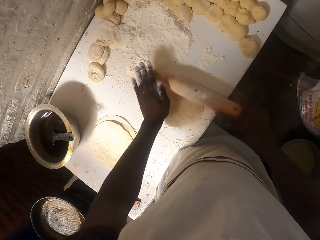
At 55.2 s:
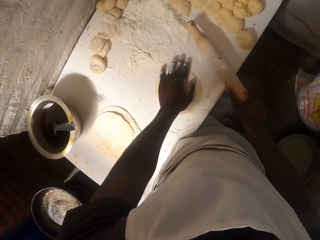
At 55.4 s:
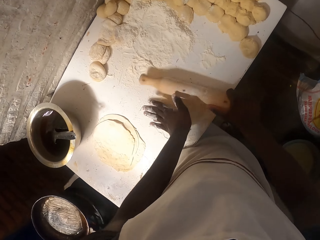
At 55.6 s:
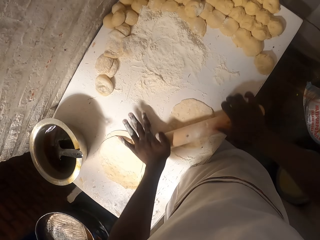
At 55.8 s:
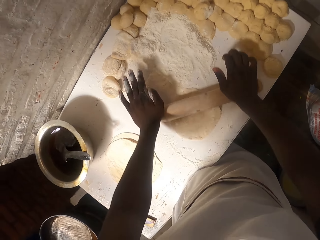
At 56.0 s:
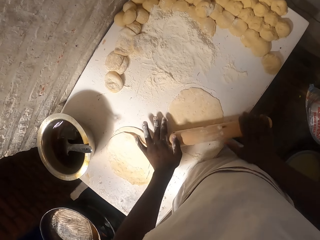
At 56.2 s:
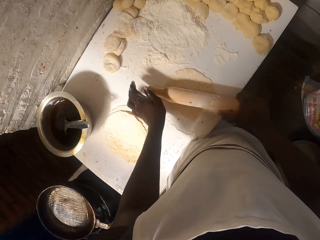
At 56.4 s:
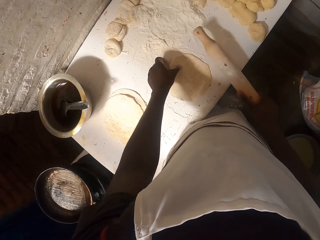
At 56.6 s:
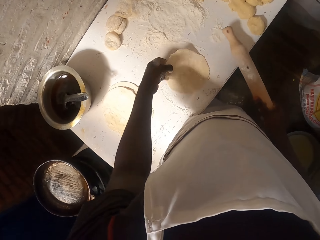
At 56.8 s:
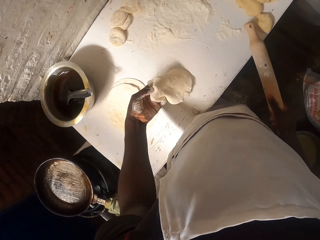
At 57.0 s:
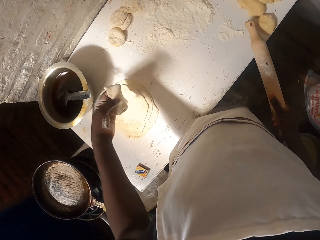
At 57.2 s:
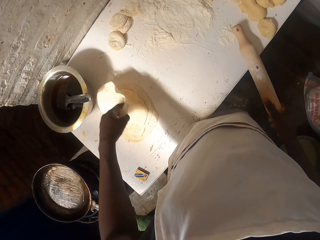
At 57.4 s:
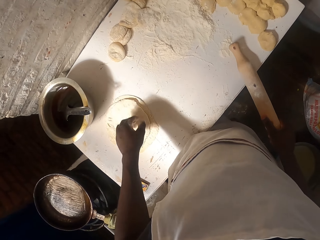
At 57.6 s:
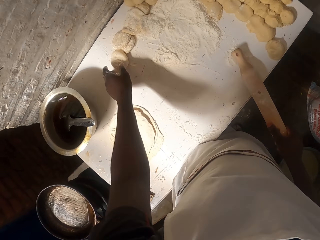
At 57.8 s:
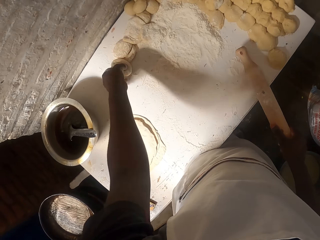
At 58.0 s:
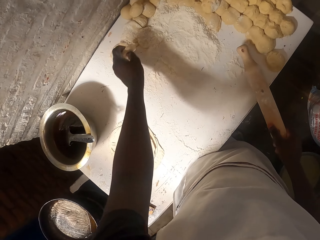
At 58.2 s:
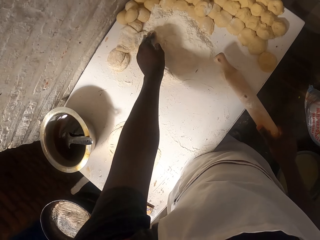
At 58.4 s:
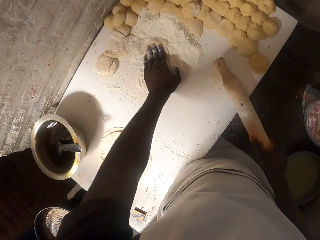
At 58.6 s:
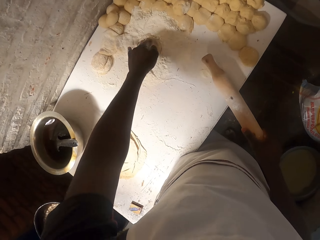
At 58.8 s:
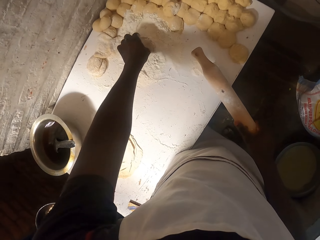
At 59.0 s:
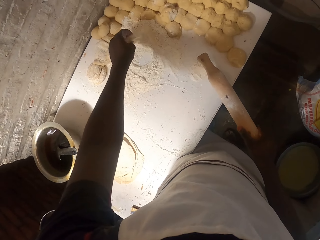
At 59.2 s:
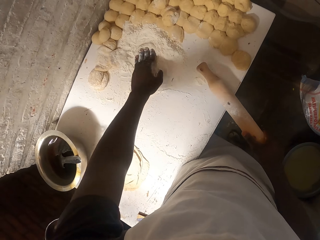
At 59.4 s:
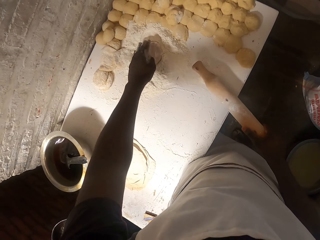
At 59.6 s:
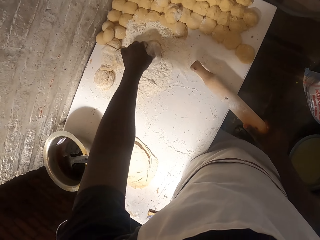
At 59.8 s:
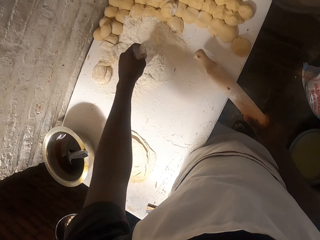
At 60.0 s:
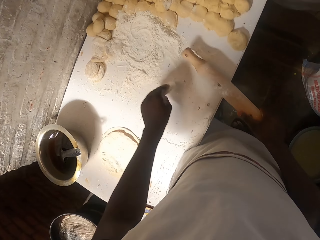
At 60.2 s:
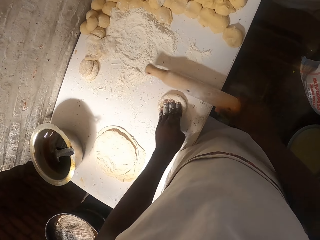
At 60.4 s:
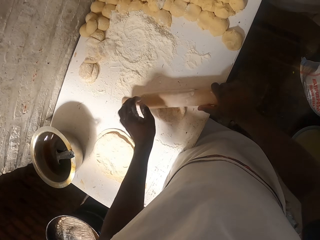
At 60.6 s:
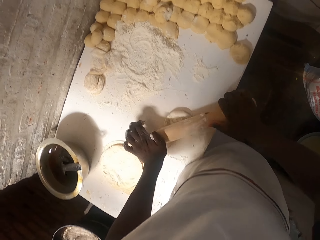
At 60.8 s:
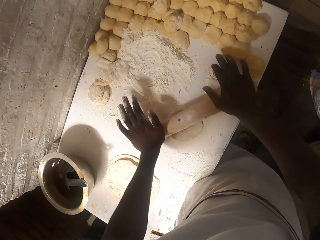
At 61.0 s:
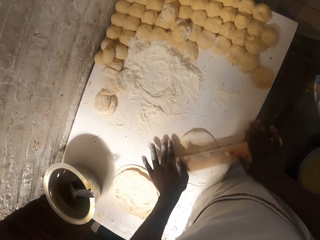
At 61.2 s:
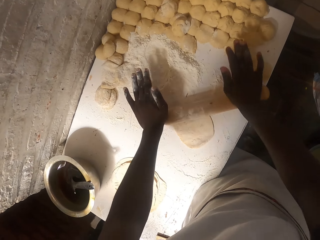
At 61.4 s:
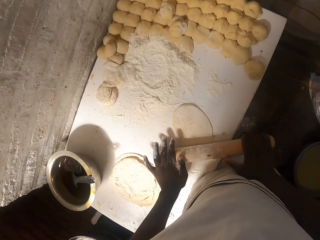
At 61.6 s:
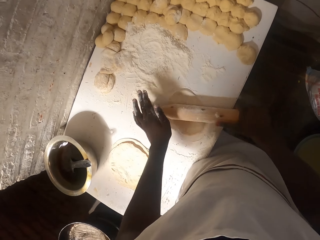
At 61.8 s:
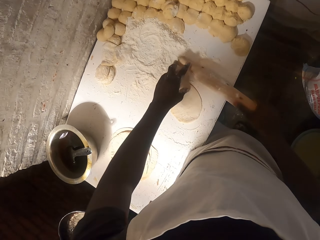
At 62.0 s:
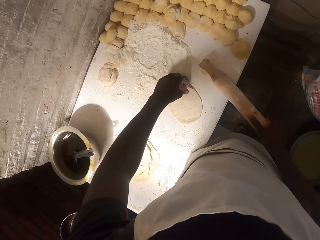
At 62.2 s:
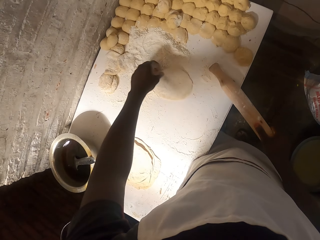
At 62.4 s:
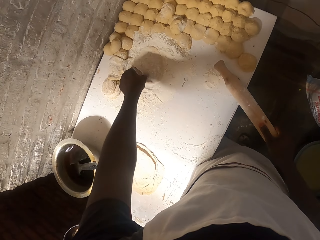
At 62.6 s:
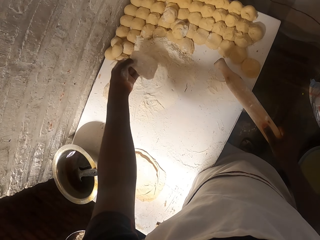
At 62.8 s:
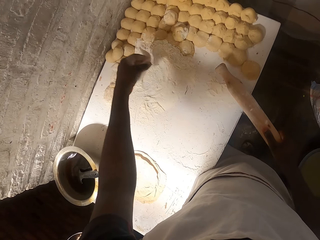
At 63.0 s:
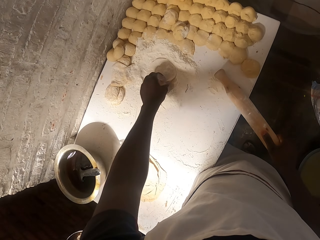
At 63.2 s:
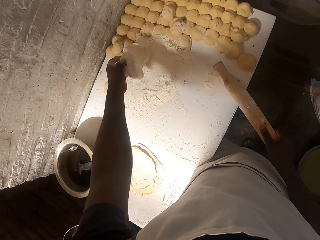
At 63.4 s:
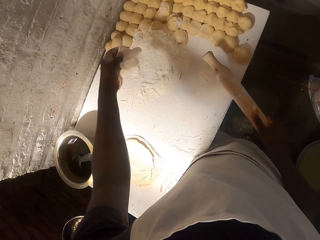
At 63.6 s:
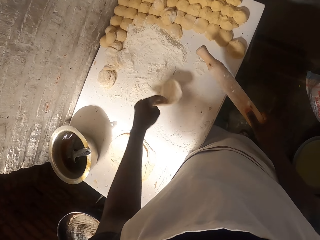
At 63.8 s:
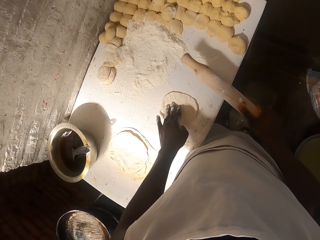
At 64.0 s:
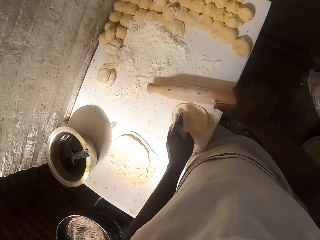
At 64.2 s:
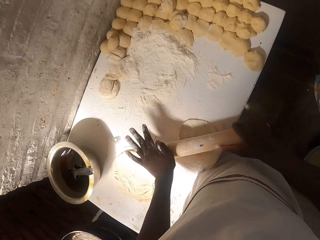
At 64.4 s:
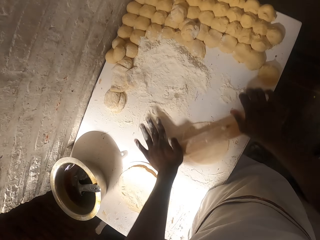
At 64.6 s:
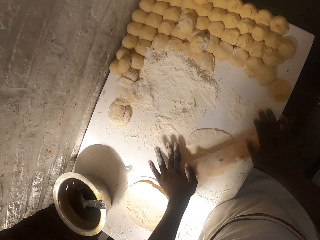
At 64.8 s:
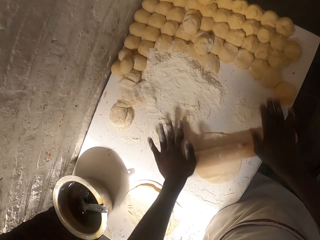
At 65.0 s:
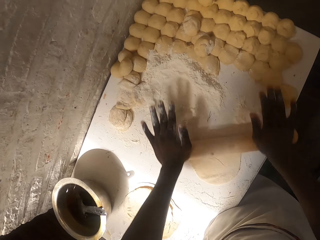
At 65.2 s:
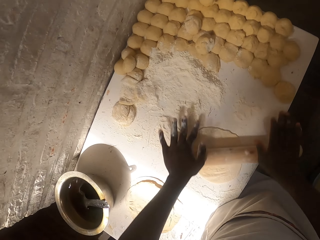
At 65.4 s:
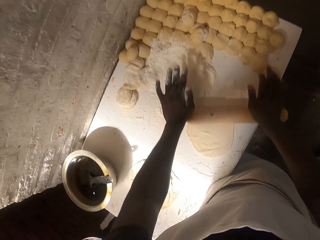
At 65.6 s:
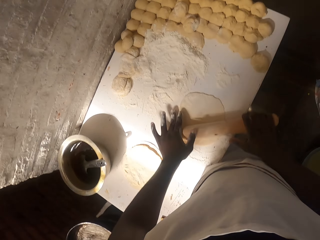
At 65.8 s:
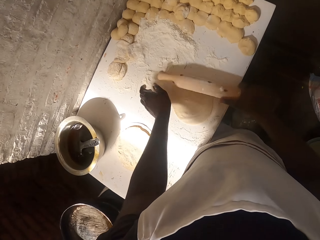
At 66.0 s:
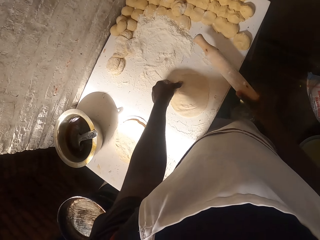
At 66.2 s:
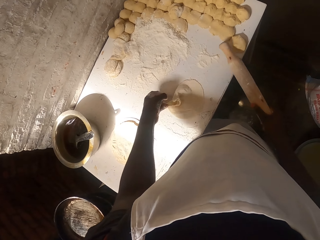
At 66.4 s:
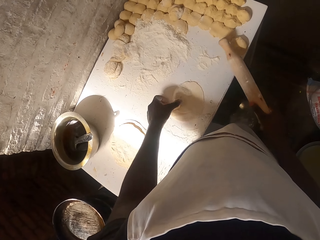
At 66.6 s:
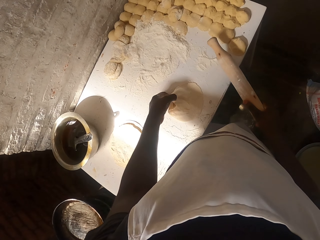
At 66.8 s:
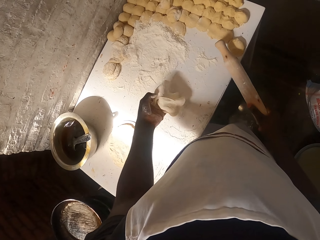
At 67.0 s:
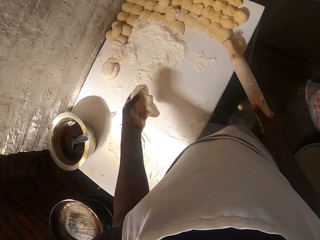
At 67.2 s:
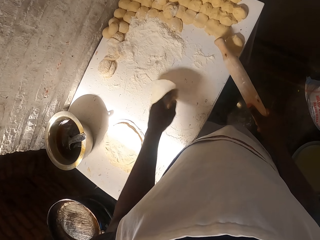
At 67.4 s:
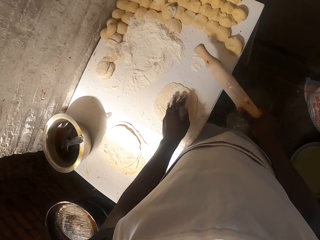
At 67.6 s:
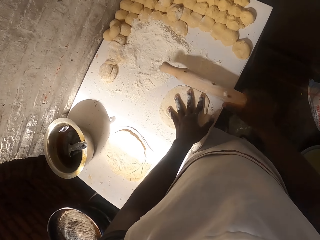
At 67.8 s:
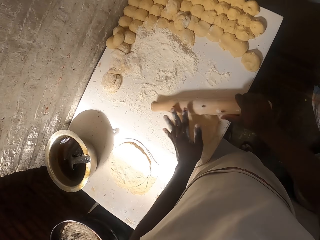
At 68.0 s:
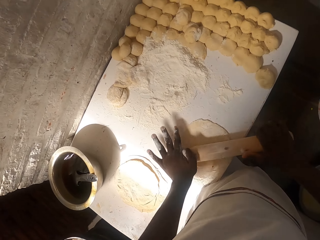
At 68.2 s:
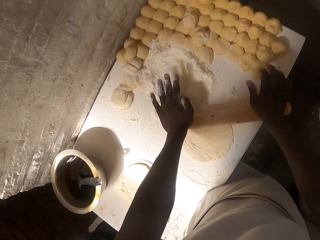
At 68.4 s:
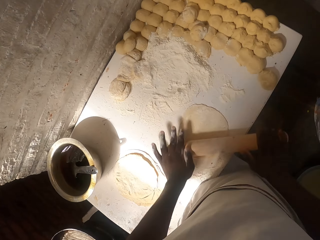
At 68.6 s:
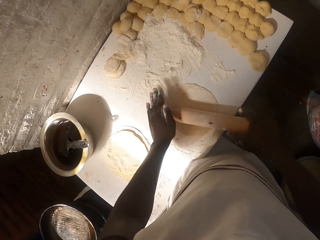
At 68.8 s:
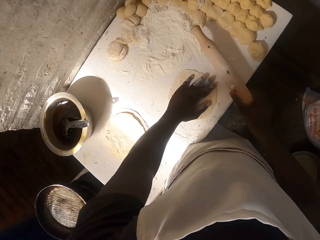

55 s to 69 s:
The camera wearer puts the rolled dough aside. They pick up the dough. They put the dough on the flour. They roll the dough with a rolling pin. They put the dough on the flour. They roll the dough with the rolling pin. They turn the dough.

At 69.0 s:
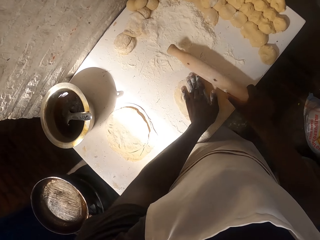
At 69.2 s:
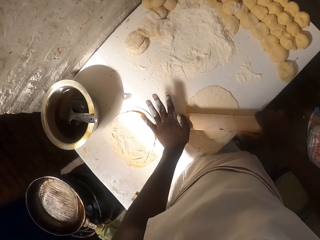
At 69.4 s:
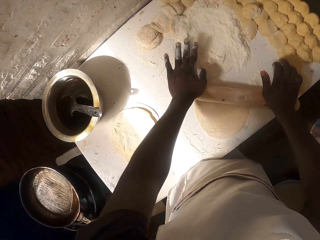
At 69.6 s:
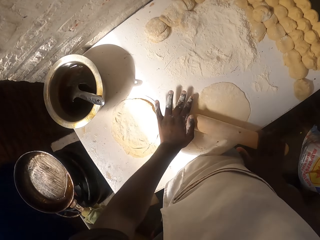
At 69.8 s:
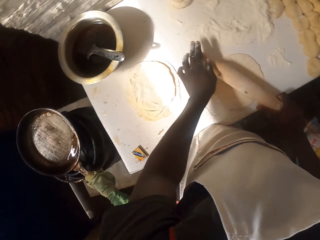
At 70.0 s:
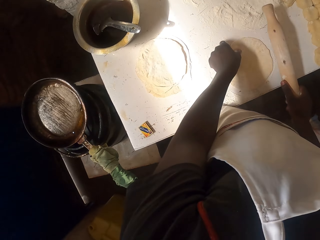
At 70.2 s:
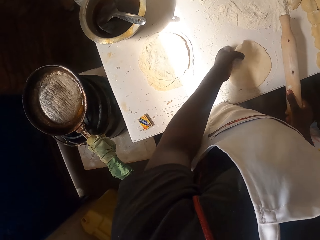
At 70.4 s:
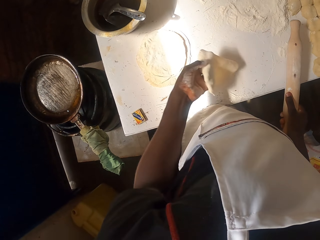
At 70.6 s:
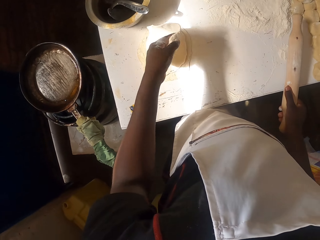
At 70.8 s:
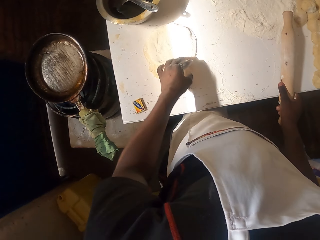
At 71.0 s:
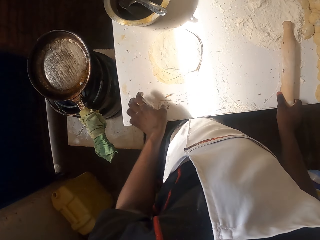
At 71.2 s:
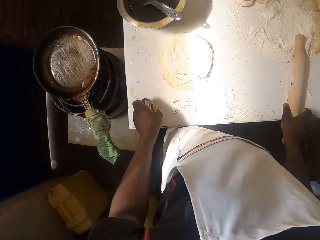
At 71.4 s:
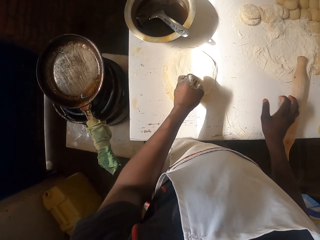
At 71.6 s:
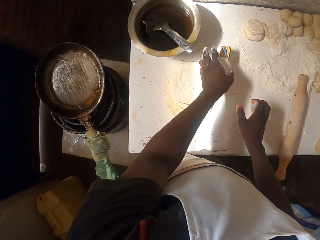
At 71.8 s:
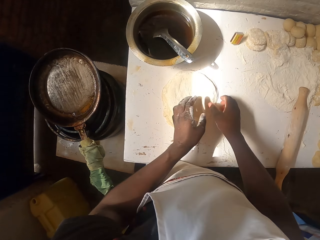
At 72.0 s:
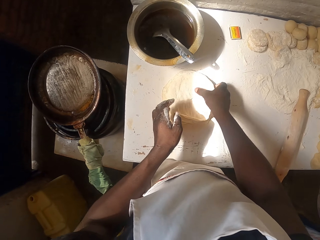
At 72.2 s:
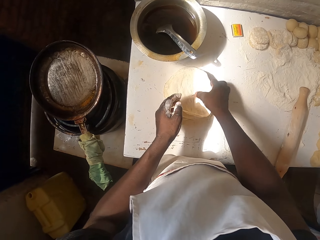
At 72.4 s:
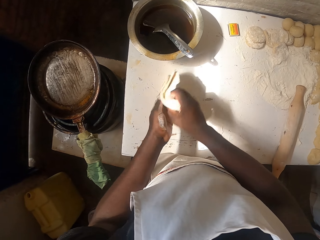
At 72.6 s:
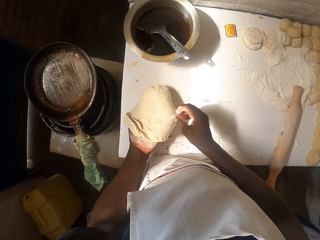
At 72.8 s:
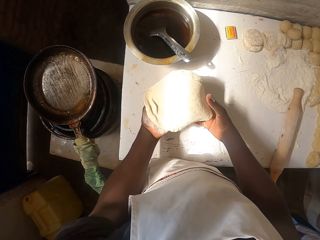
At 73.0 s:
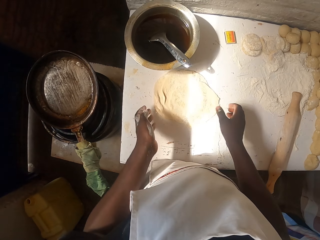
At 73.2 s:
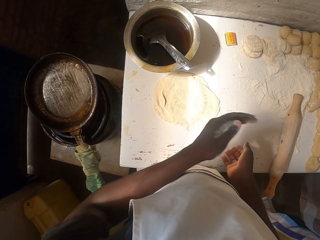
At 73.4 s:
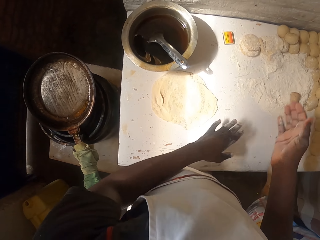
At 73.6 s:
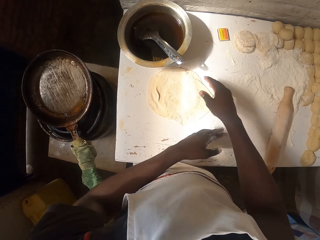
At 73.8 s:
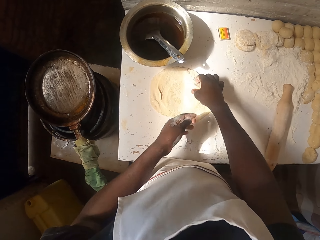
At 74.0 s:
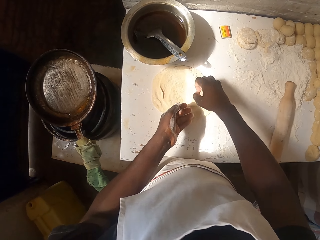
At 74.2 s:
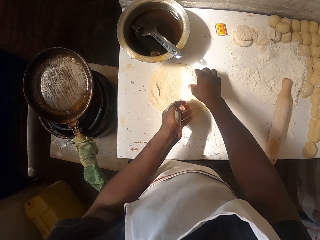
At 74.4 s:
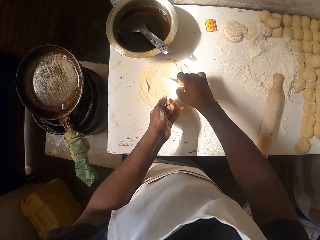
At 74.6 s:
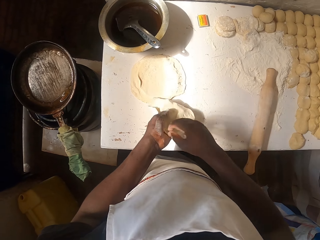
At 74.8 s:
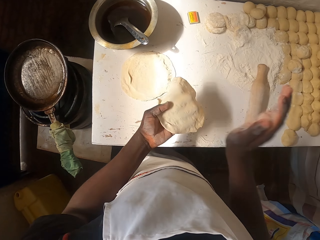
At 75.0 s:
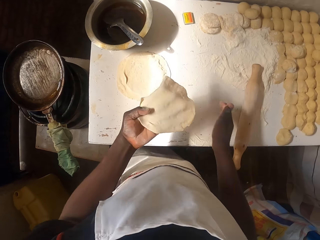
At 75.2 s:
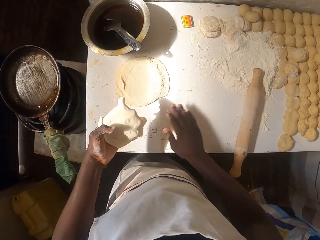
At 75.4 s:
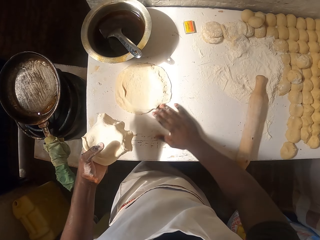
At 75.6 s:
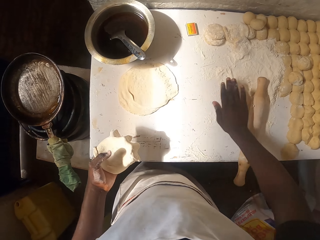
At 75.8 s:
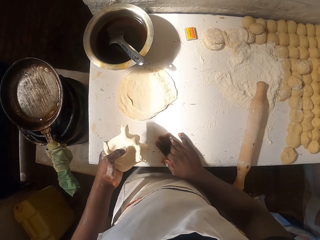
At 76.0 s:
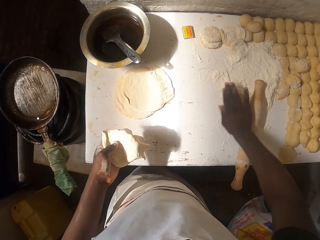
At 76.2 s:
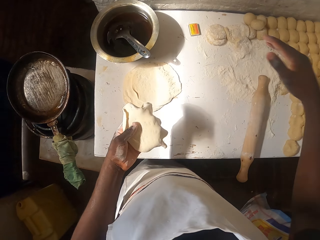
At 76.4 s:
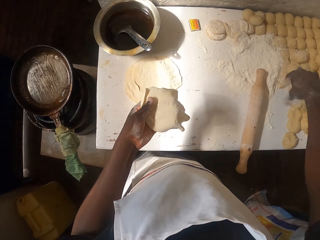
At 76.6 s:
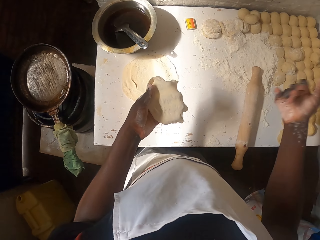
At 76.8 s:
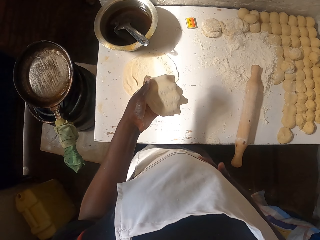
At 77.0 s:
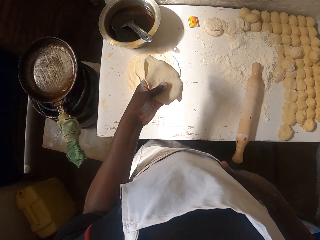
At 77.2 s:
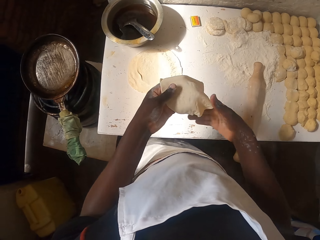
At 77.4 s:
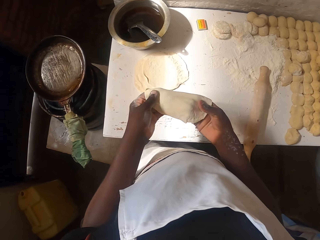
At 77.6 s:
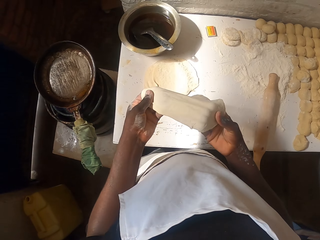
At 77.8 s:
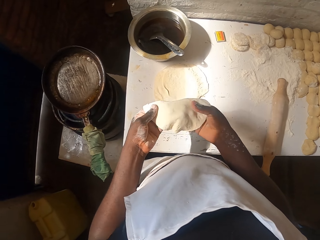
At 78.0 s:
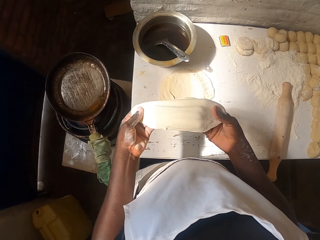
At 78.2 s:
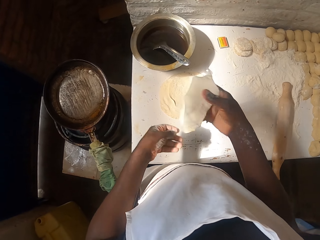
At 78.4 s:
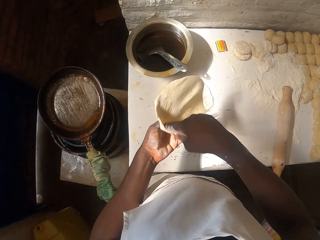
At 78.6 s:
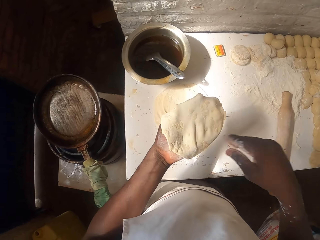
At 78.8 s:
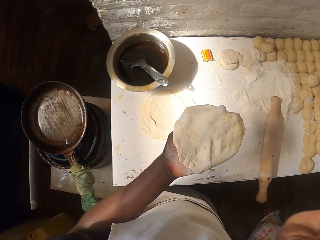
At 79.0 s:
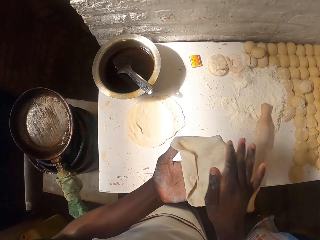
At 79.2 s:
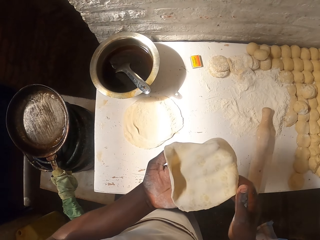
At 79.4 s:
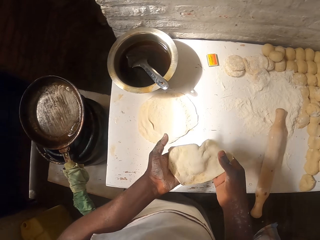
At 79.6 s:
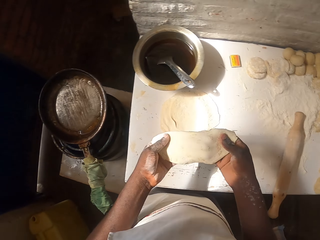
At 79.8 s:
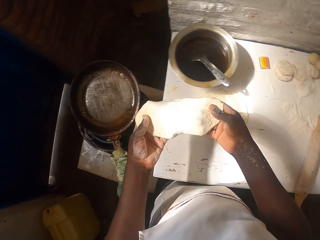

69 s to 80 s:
The camera wearer rolls the dough with a rolling pin. He puts the rolled dough aside. He picks up a match box. He drops the match box on the table. He picks up the doughs. He wipes the flour on the table. He expands the dough with his hands.
